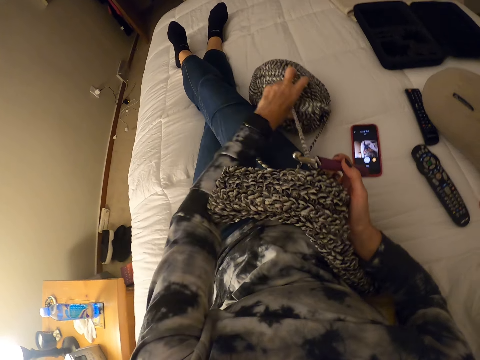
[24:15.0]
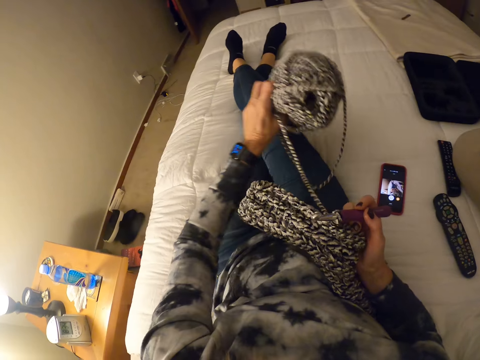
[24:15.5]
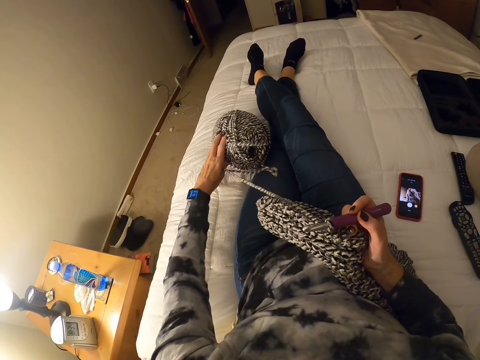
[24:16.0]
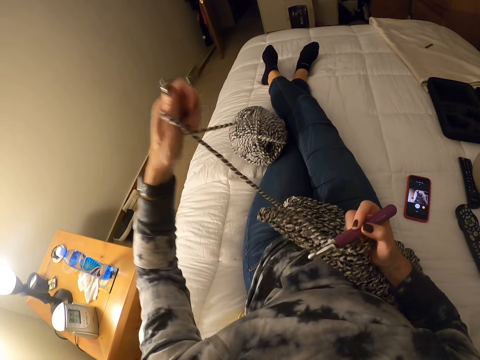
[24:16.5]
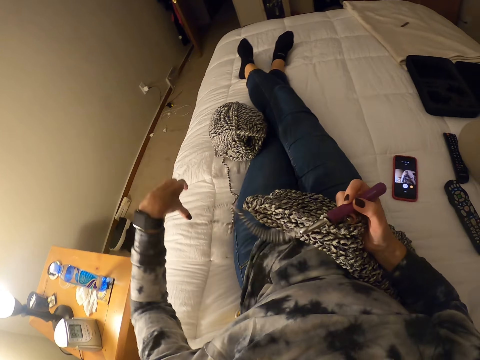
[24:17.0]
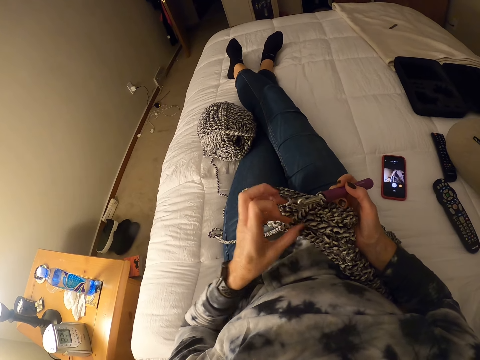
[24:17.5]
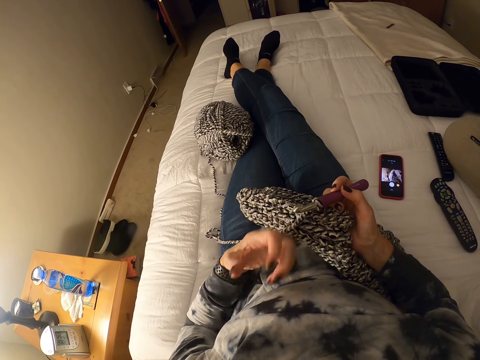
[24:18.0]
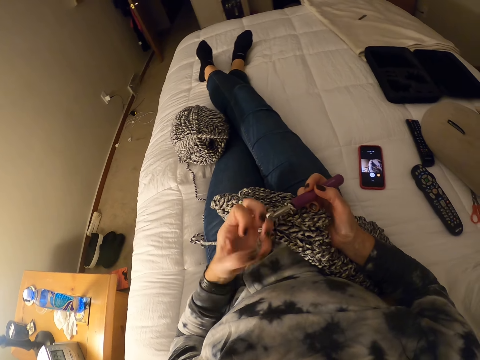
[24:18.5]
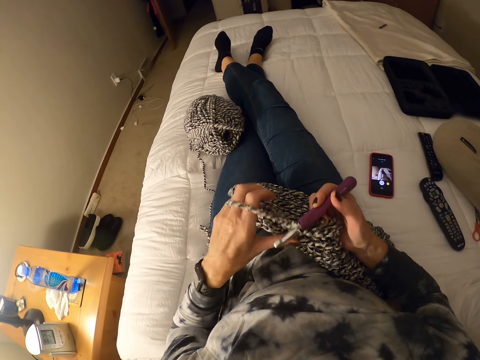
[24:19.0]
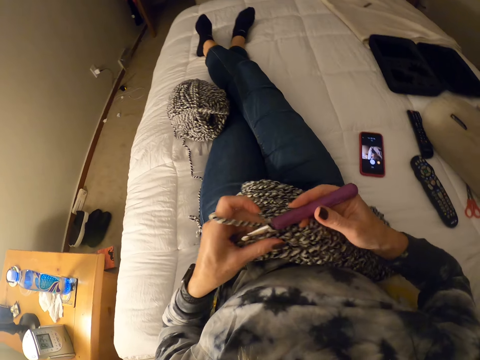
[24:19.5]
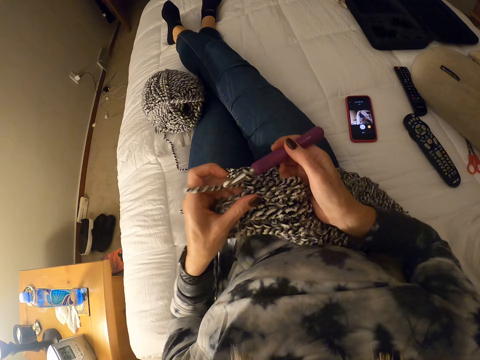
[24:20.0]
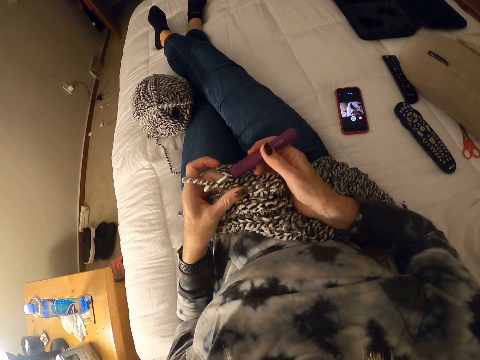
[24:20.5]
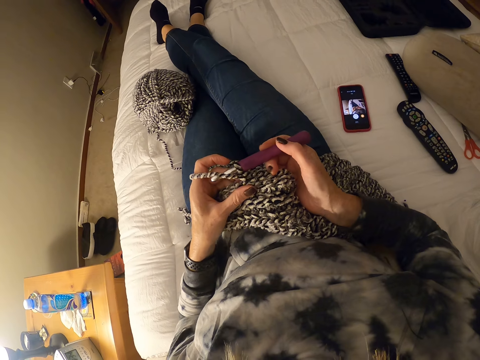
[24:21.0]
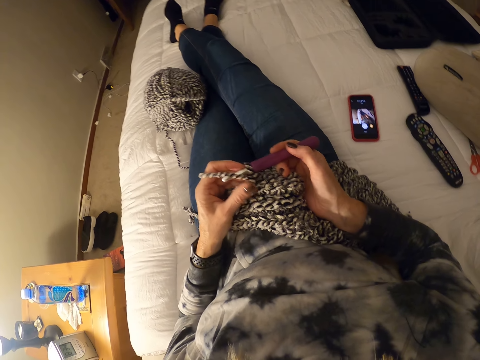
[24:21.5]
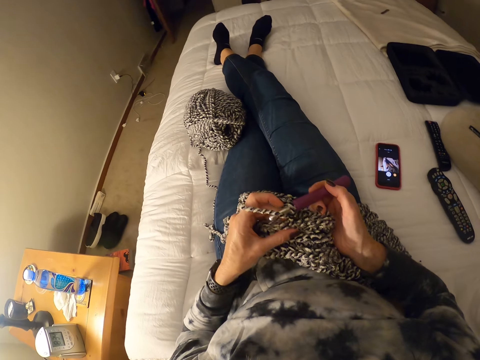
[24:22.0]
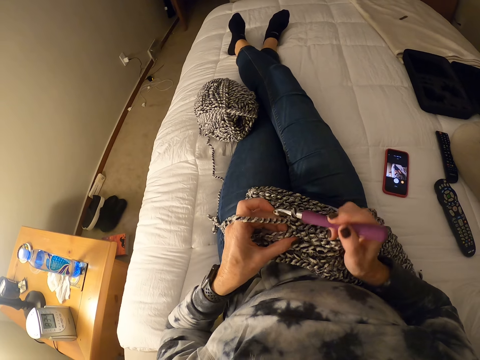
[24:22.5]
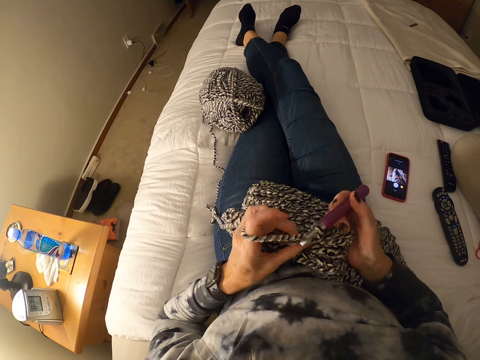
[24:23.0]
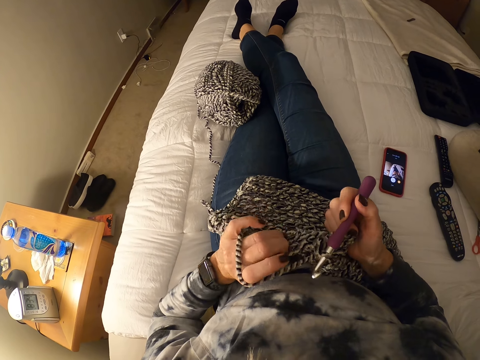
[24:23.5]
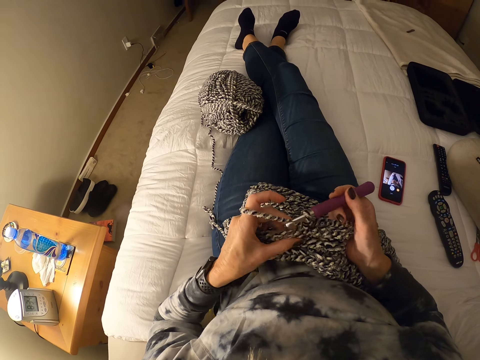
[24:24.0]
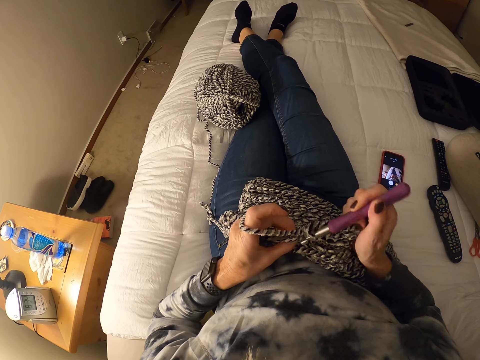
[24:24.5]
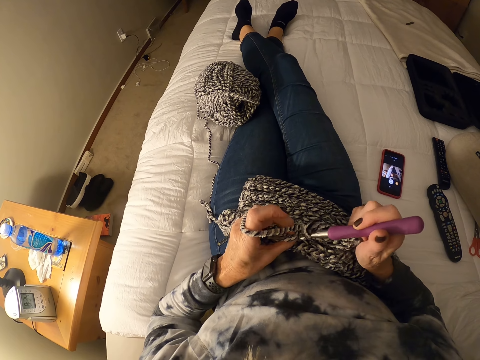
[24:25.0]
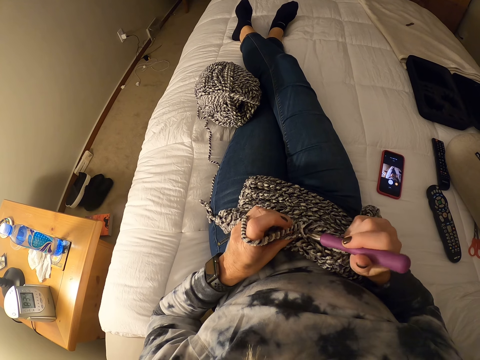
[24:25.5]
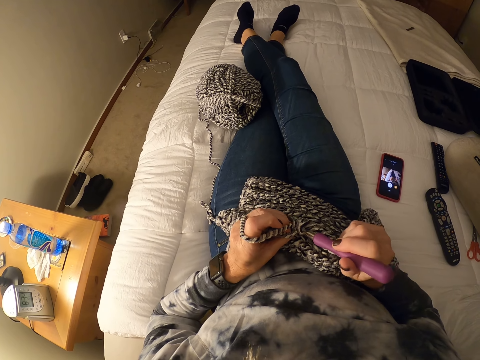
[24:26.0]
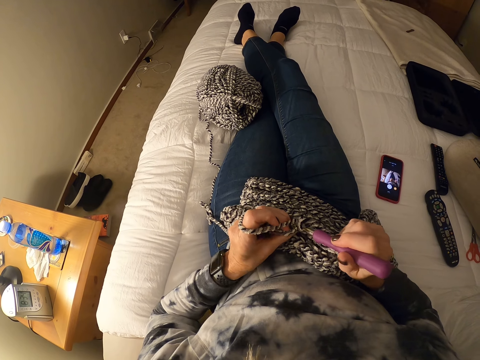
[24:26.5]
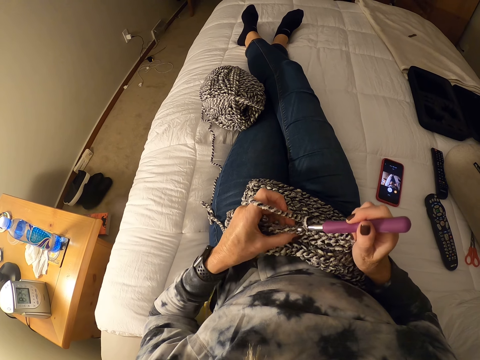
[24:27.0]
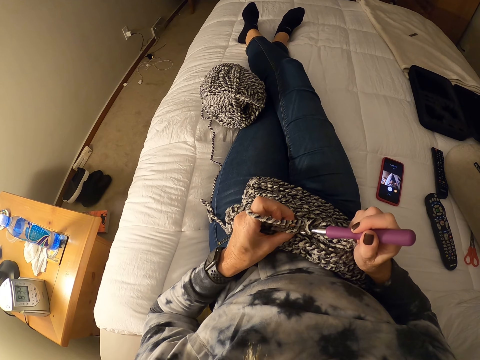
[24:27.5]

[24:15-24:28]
The camera wearer picks a bundle of thread on her right side. She moves the yarn bundle over her legs on the bed with her left hand. She drops the yarn bundle on the bed on her left side. She releases the yarn from the bundle on the bed with her right hand. She pulls the thread upwards and drops the thread on the bed from her fingers. She rolls the yarn on her left hand. She aligns the fabric or crochet on her thighs. She knits the fabric. She checks the crochet.

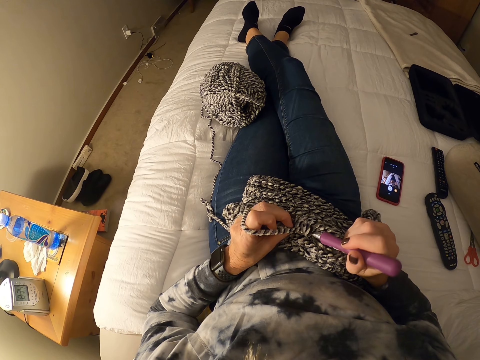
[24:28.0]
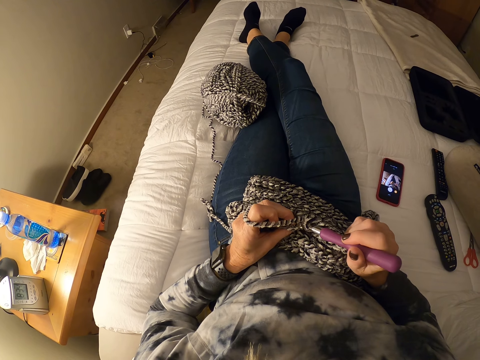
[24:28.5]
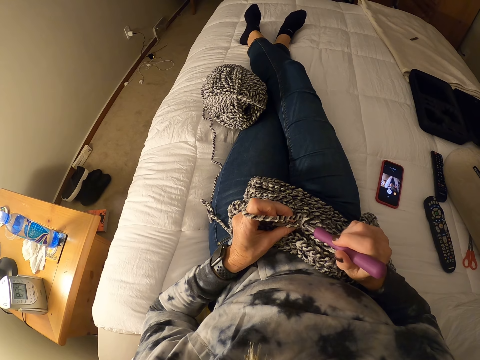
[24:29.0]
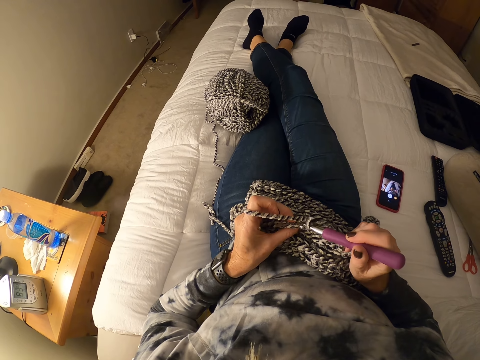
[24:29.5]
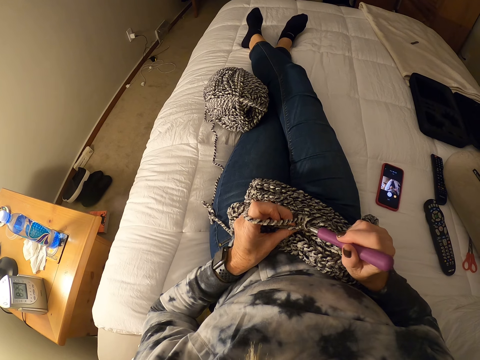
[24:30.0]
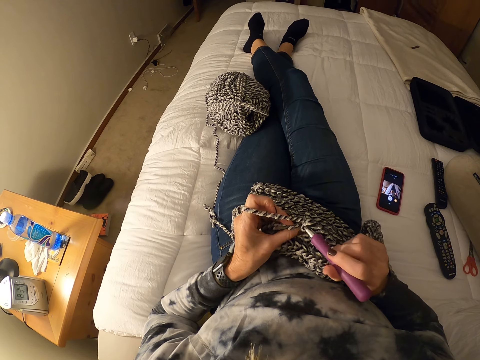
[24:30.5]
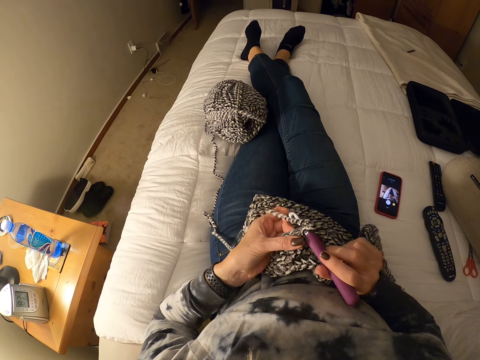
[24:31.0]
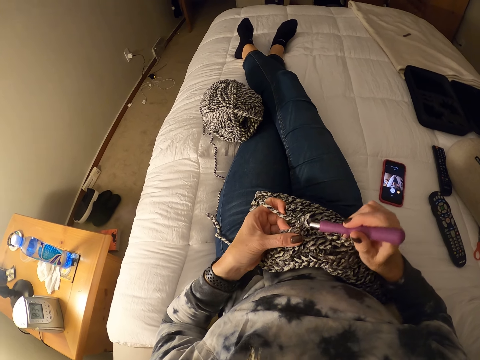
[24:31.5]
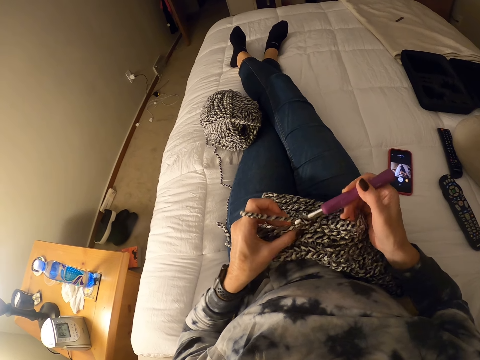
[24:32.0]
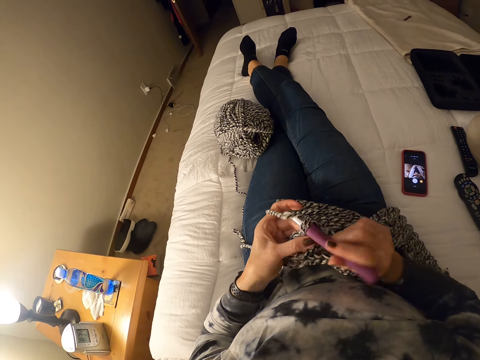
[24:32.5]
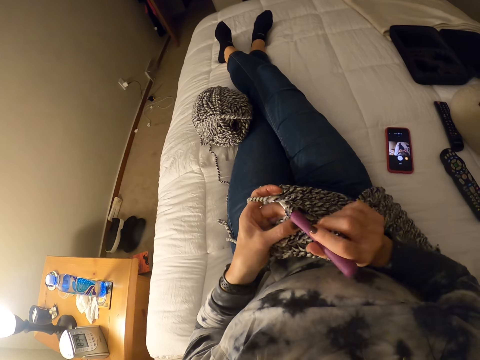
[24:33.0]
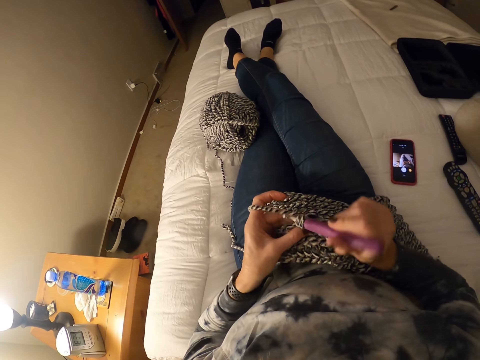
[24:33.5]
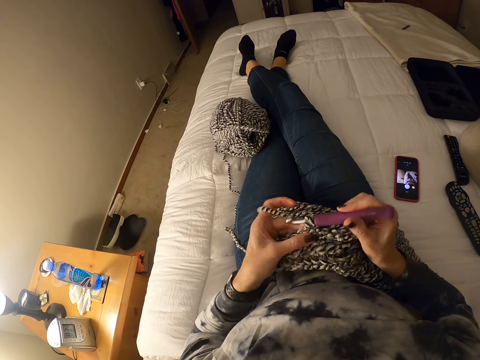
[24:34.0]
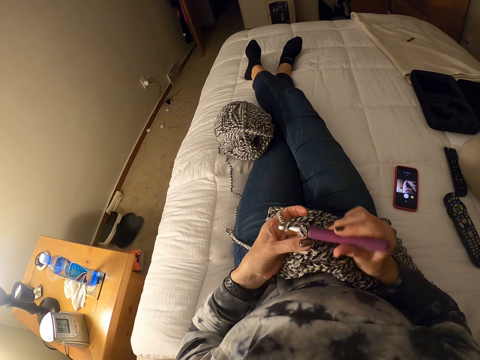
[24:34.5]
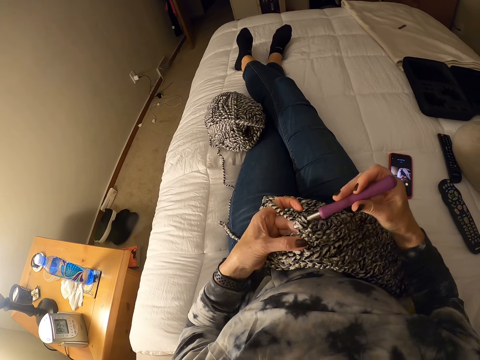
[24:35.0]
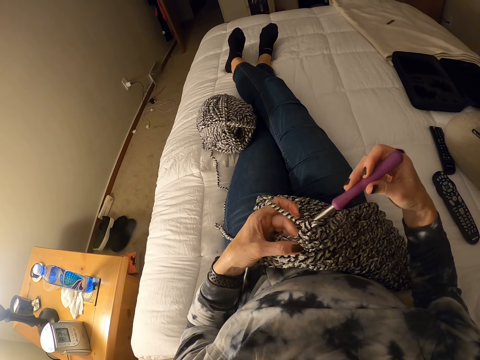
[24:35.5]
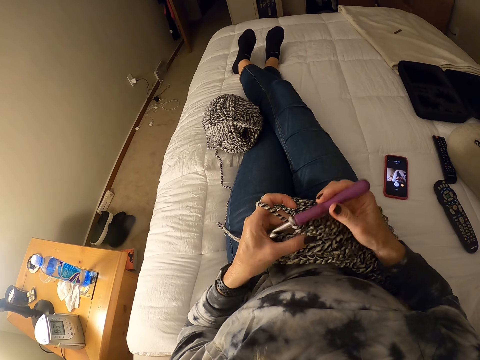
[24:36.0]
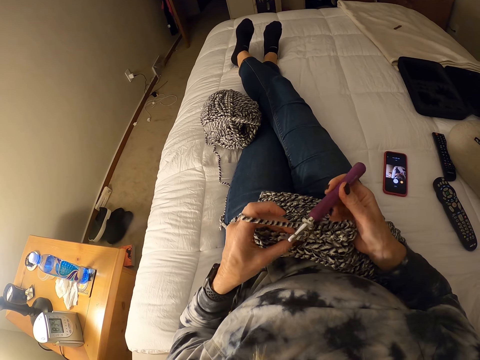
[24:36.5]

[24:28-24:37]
The camera wearer crochets with the yarn and the crochet hook.

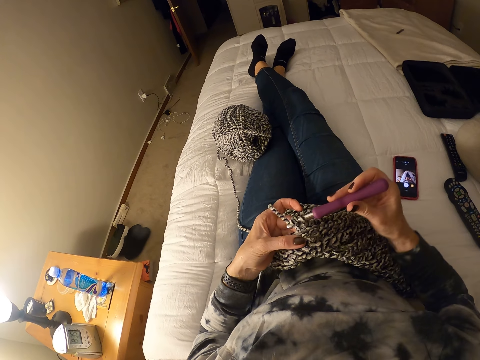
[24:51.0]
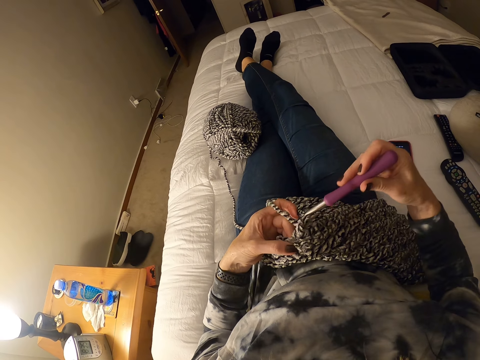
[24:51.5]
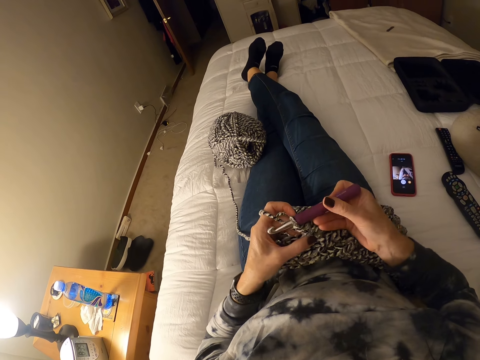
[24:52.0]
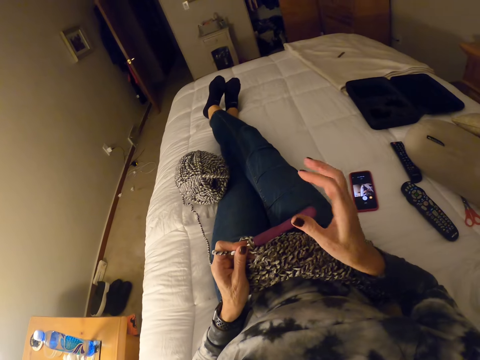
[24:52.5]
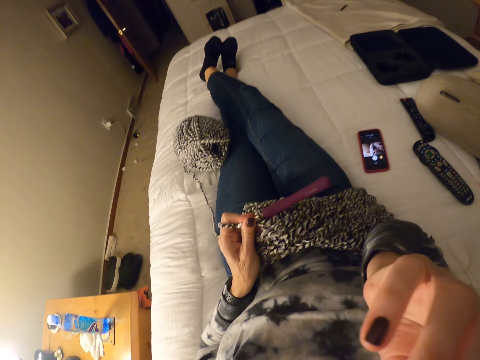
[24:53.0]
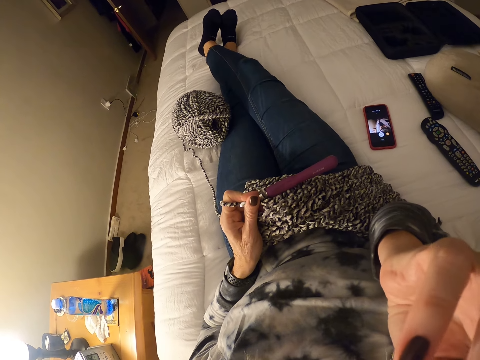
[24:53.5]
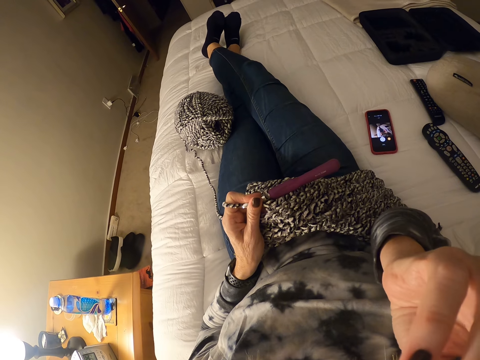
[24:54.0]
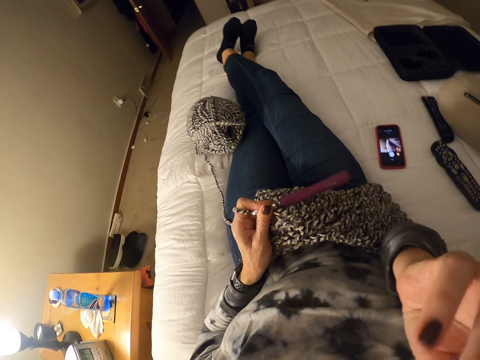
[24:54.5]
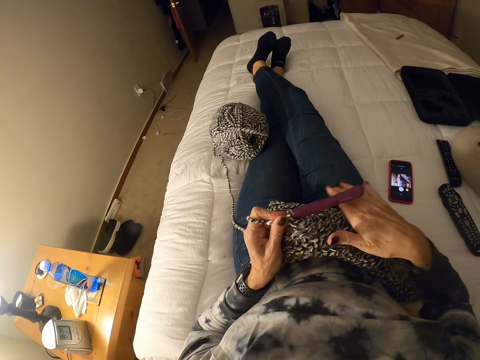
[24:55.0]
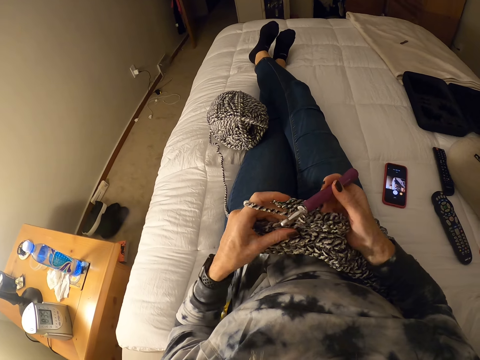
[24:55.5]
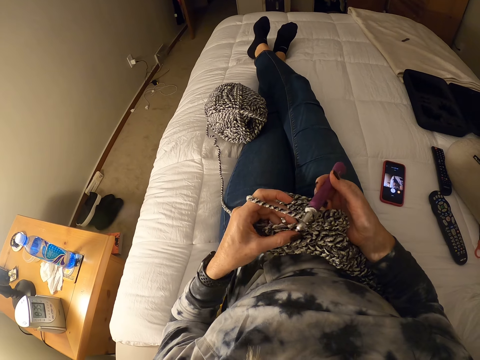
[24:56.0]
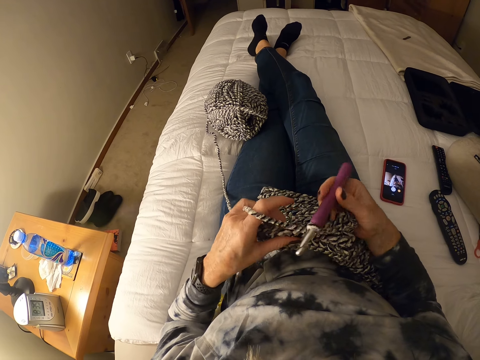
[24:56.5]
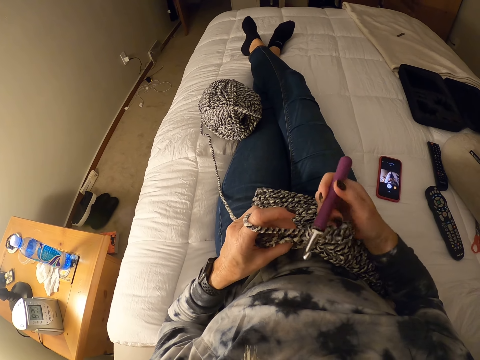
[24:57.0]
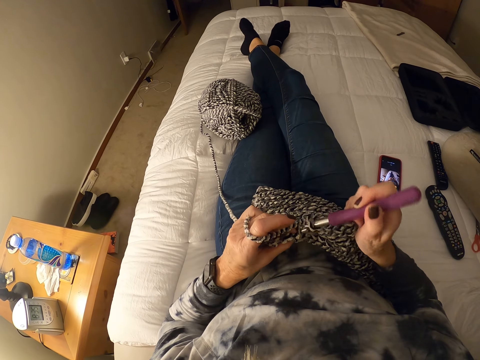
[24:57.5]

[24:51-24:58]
The camera wearer holds the crochet hook with her left hand. She removes her hand from the knitting needle. She touches her face with her right hand. She passes the crochet hook to her right hand. She touches a sewing needle. She knits the fabric.
